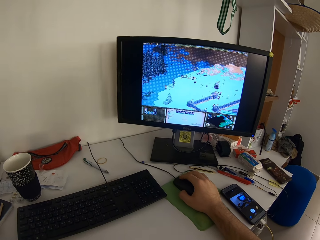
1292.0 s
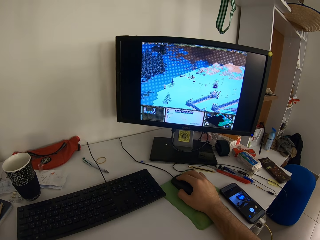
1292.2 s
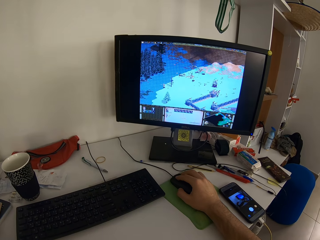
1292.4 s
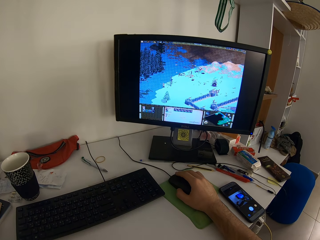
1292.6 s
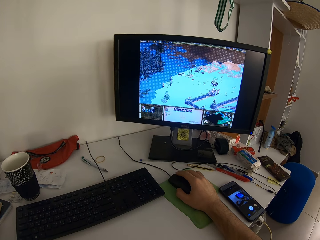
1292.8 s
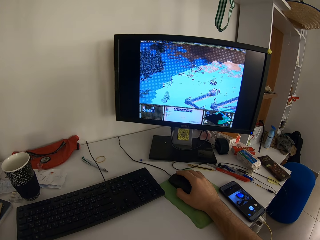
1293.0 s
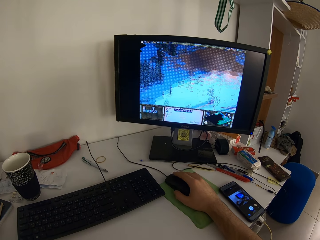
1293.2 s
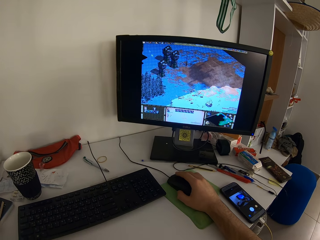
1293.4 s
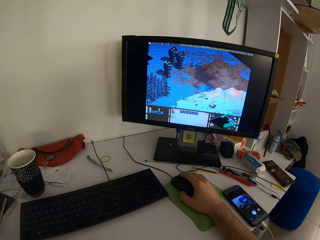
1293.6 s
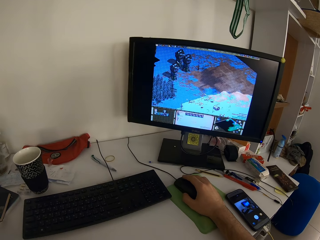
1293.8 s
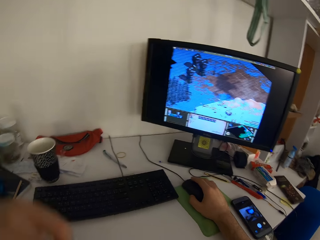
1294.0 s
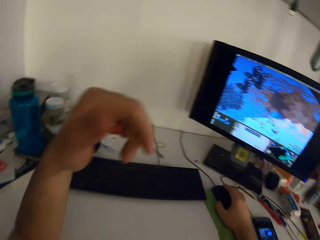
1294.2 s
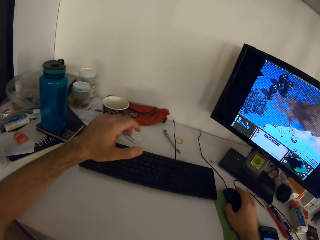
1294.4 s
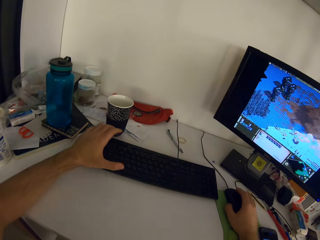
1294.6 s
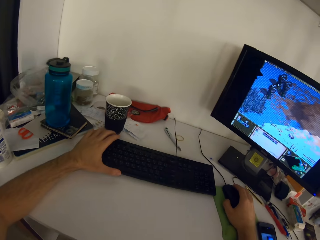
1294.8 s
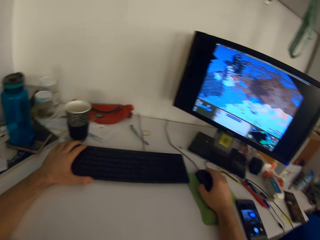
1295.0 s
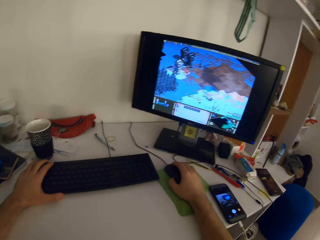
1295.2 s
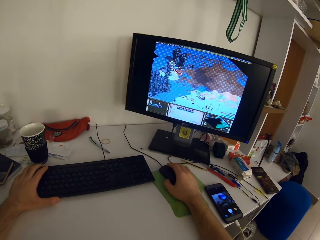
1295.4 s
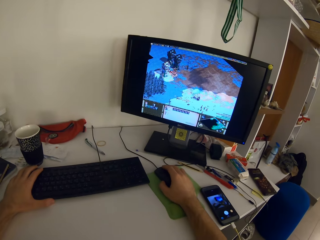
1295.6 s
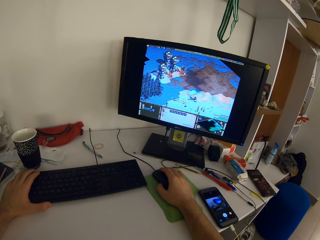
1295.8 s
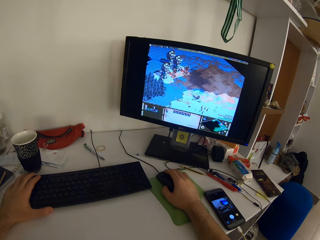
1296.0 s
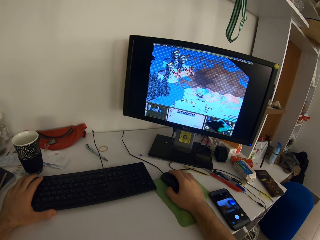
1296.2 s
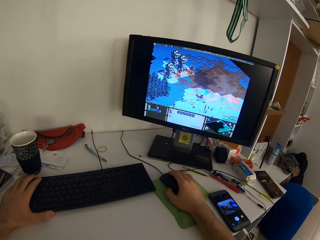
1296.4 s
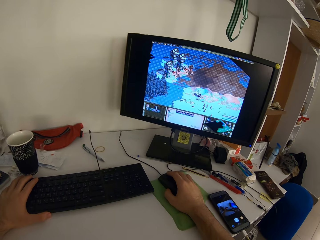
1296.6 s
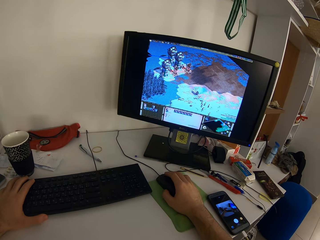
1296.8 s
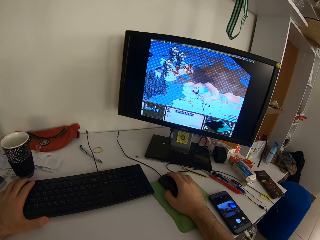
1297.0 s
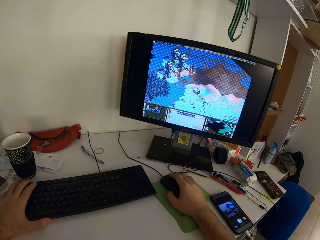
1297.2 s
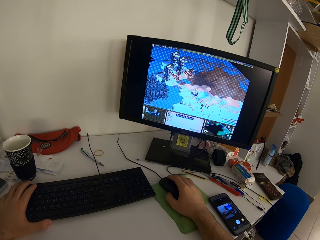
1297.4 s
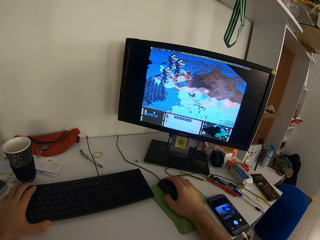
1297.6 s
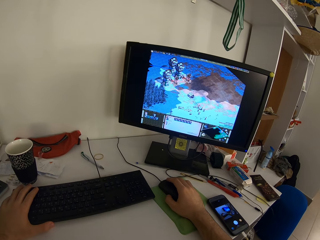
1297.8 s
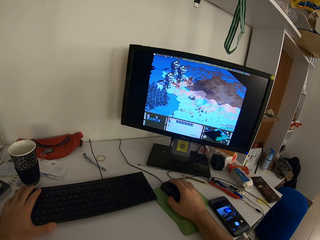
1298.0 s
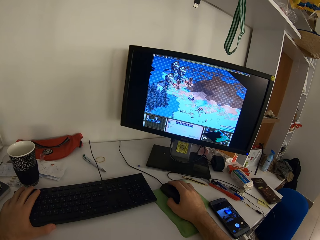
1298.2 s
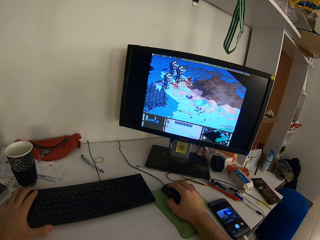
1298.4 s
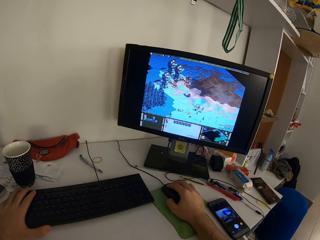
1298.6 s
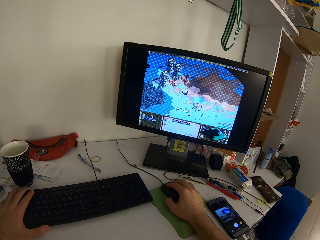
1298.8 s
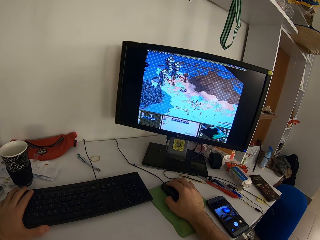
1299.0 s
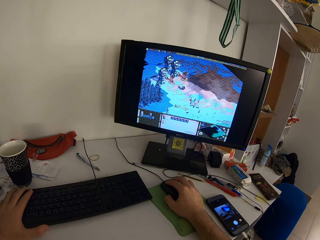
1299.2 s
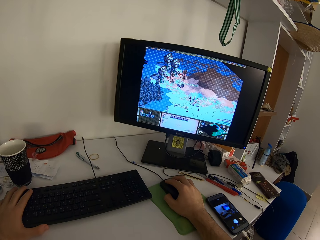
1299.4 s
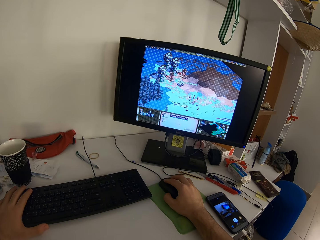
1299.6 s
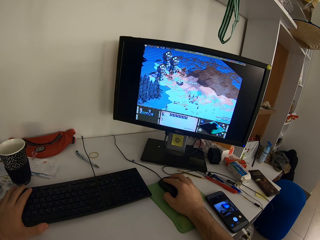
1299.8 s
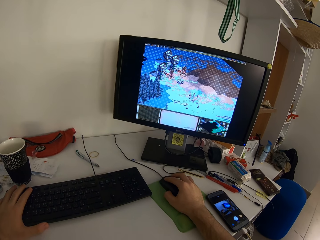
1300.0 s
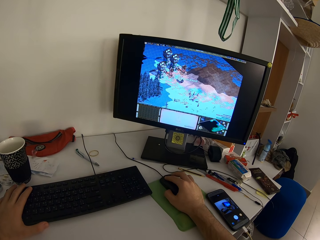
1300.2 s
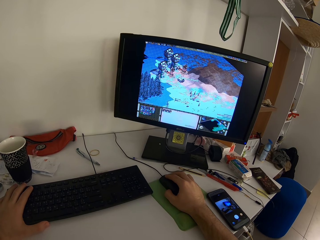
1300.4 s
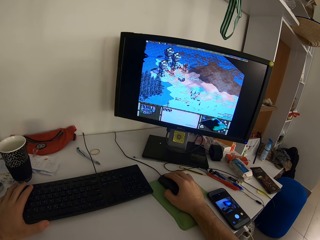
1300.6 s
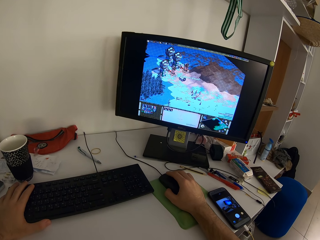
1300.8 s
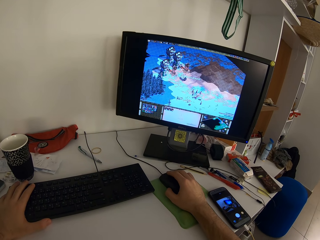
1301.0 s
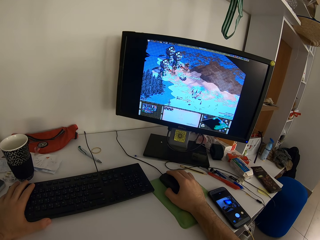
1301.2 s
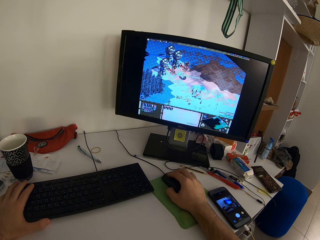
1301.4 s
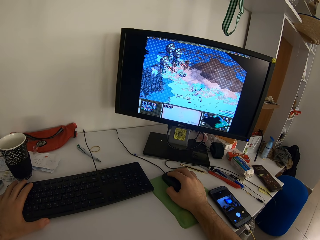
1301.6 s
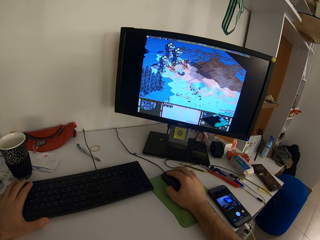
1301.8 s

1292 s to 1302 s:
The camera wearer places his left hand on the keyboard. They hold the keyboard with her left hand and scroll the computer with her right hand.

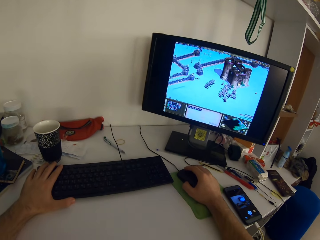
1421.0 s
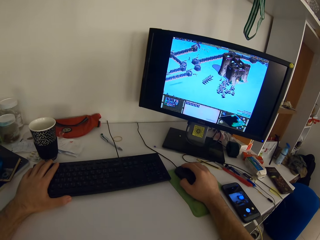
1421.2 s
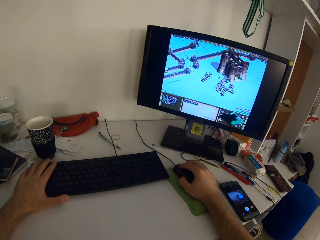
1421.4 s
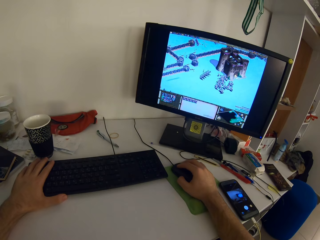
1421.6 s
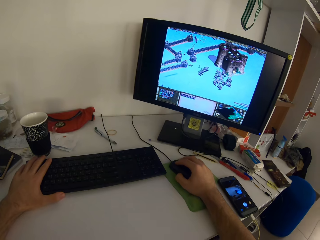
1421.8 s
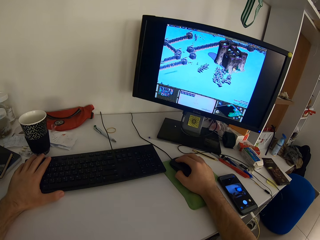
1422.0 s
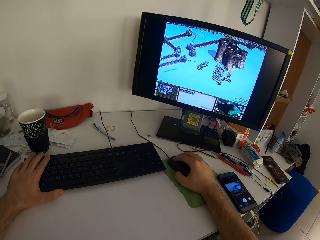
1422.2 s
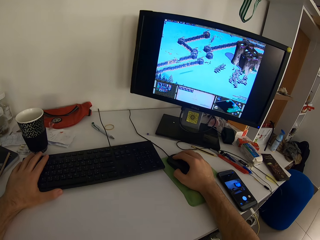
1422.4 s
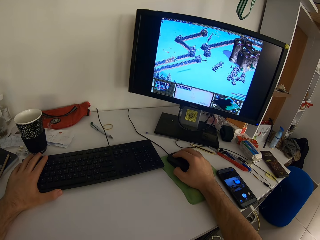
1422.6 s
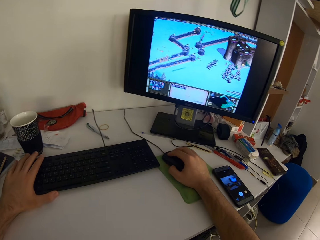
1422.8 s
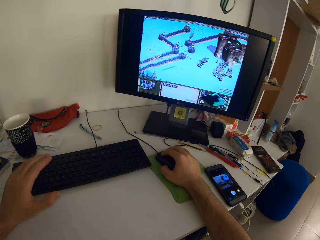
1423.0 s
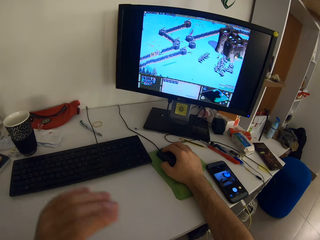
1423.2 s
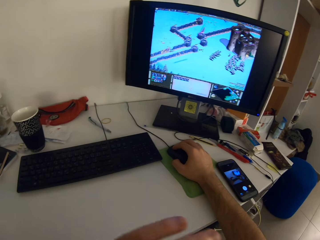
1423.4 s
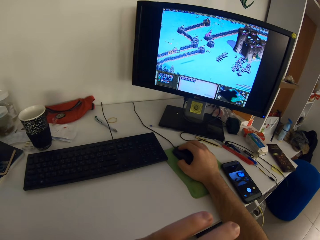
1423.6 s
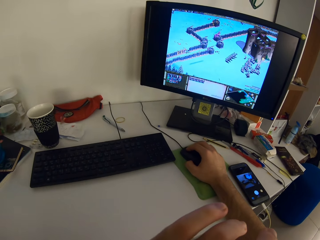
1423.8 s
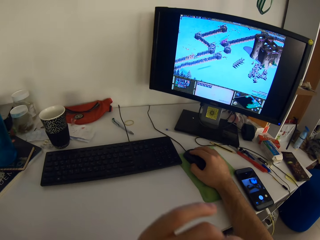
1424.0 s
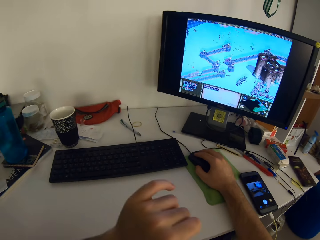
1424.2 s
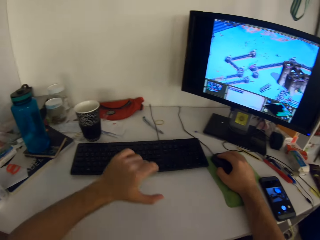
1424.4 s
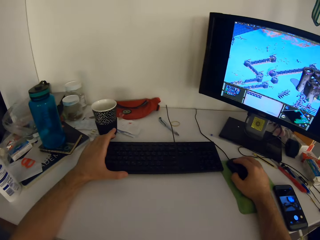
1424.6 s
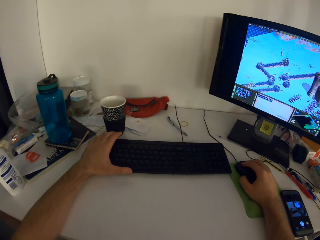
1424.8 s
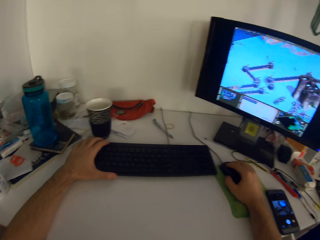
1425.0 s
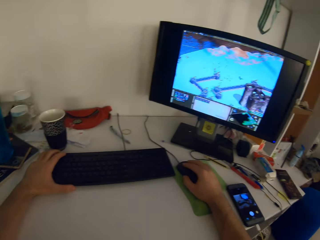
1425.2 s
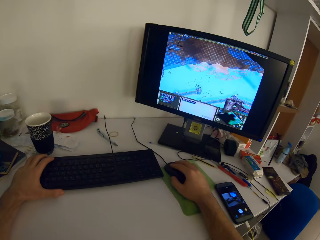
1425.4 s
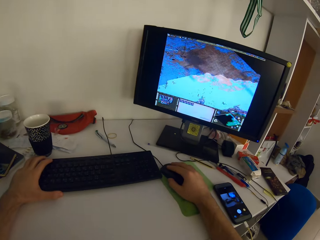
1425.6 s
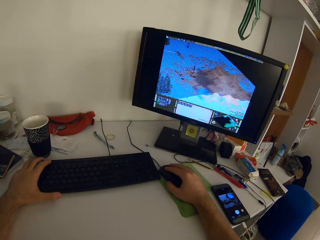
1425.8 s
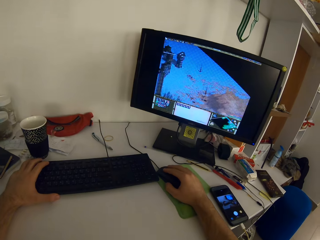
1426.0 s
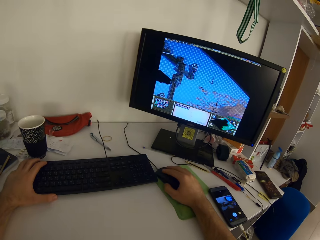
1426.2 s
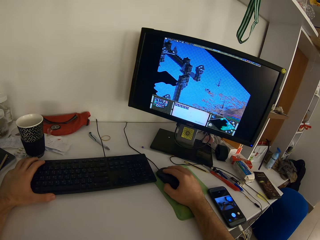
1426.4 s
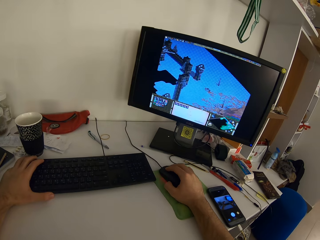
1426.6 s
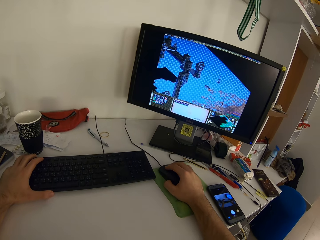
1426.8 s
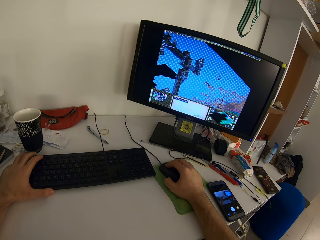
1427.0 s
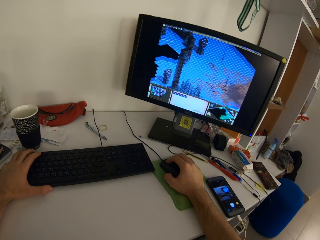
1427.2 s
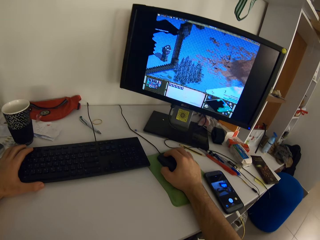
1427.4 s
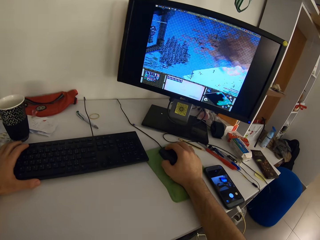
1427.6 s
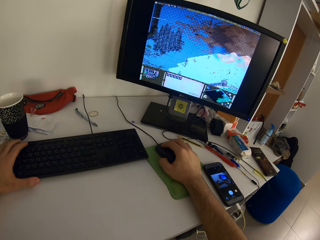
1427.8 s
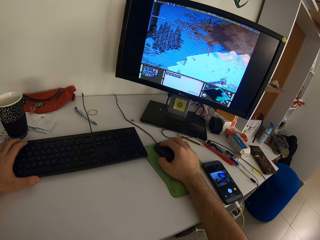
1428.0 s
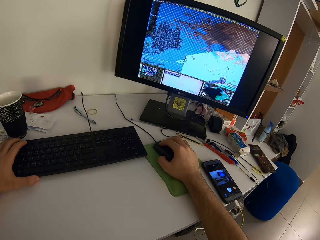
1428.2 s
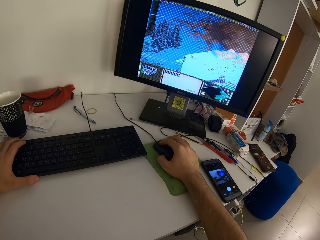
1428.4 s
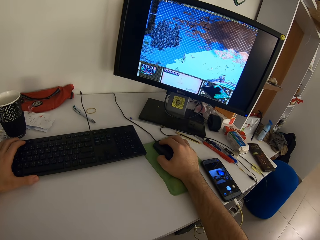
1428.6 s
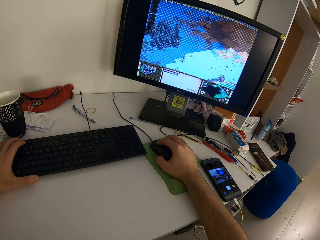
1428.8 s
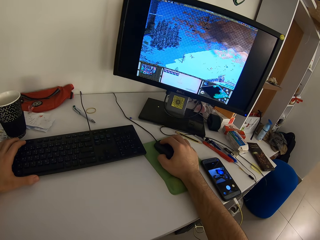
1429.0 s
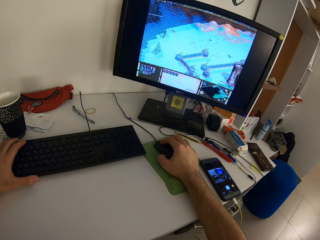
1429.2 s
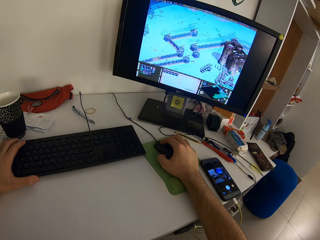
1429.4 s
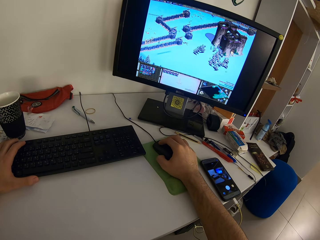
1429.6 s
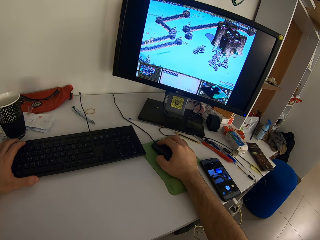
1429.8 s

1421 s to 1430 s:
The camera wearer lifts his left hand from the keyboard on the table. He places his left hand on the keyboard on the table.
